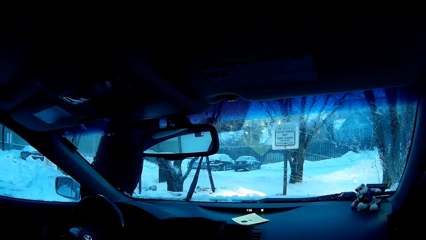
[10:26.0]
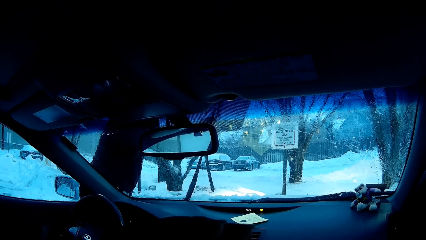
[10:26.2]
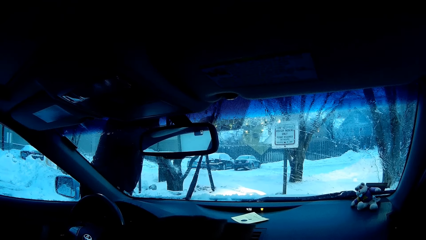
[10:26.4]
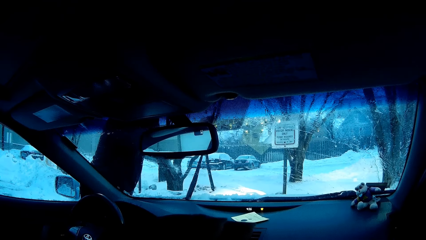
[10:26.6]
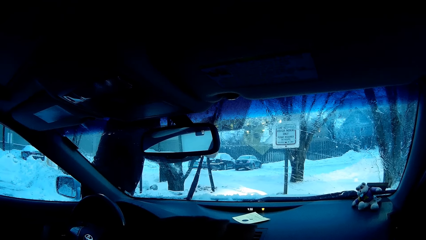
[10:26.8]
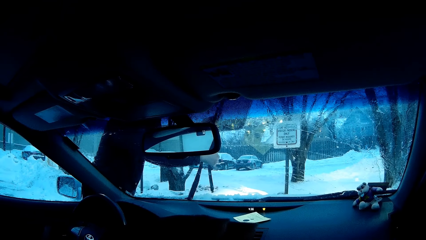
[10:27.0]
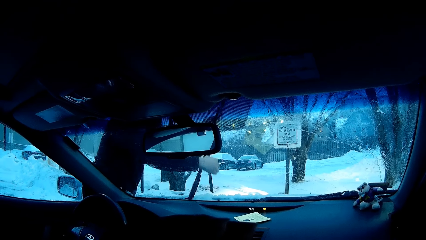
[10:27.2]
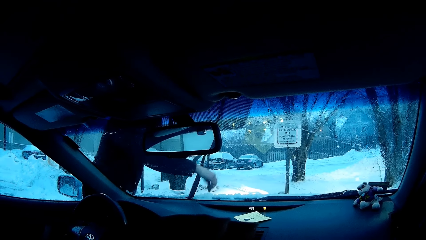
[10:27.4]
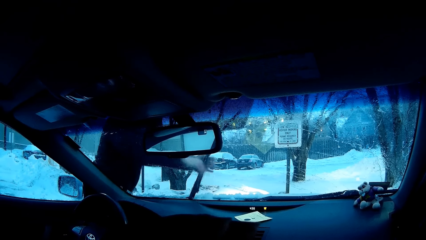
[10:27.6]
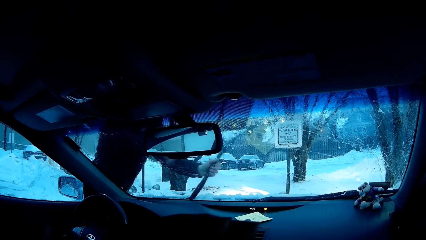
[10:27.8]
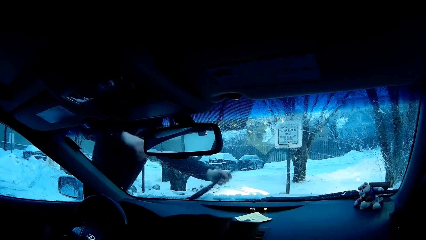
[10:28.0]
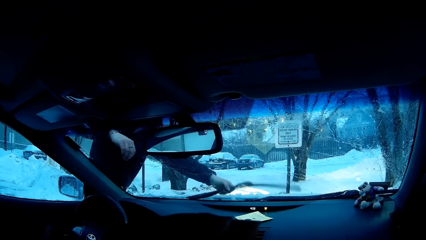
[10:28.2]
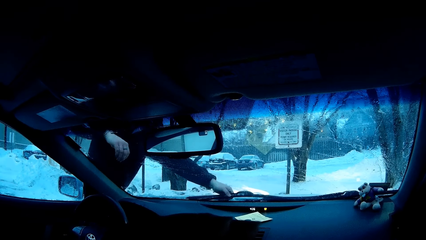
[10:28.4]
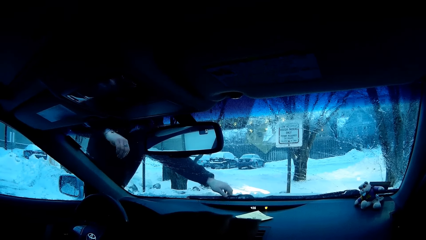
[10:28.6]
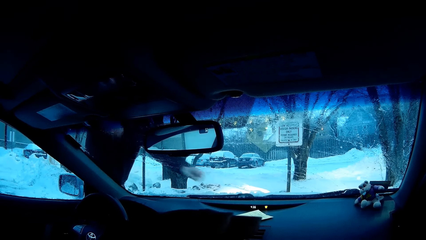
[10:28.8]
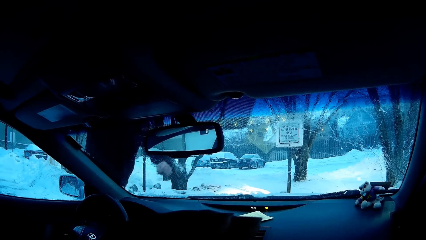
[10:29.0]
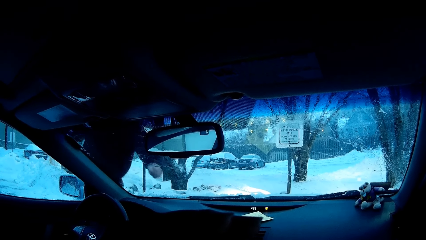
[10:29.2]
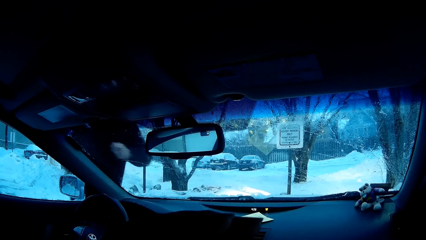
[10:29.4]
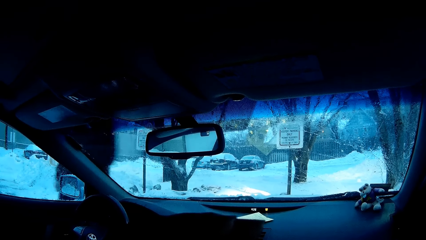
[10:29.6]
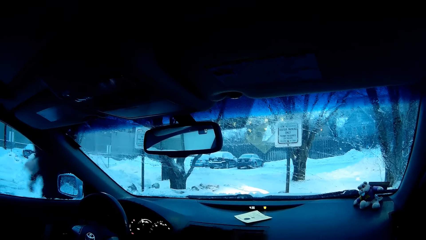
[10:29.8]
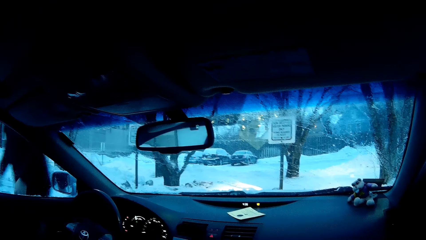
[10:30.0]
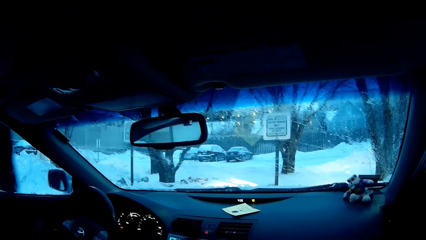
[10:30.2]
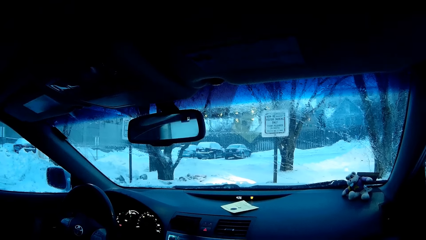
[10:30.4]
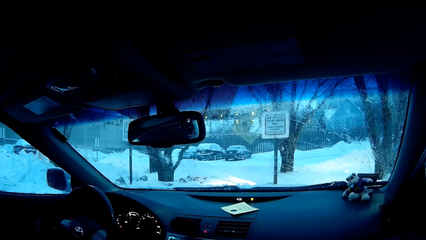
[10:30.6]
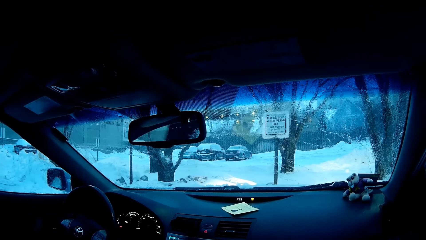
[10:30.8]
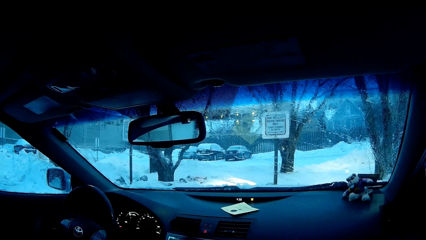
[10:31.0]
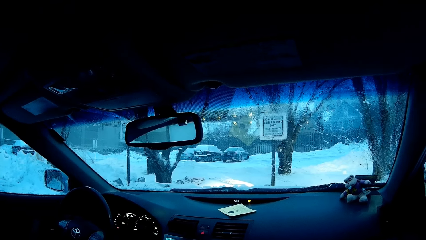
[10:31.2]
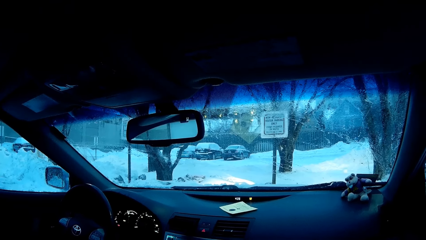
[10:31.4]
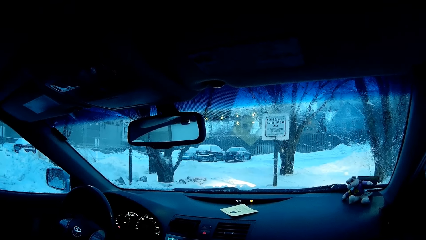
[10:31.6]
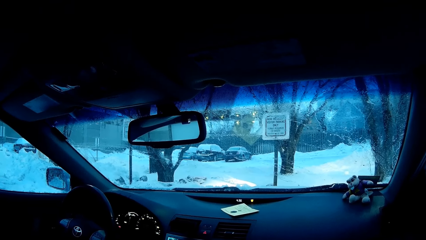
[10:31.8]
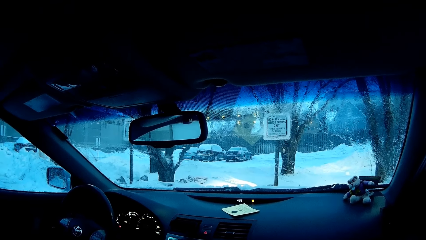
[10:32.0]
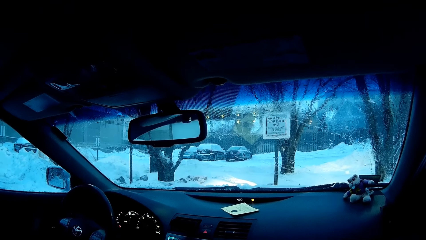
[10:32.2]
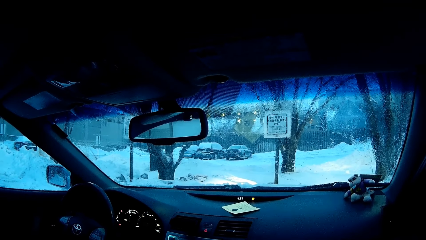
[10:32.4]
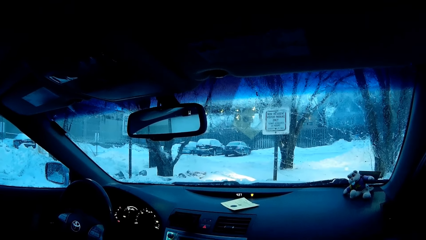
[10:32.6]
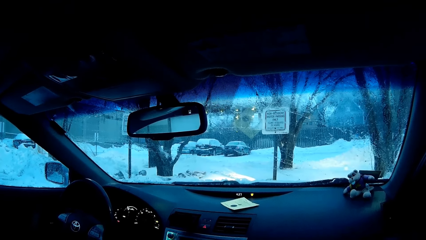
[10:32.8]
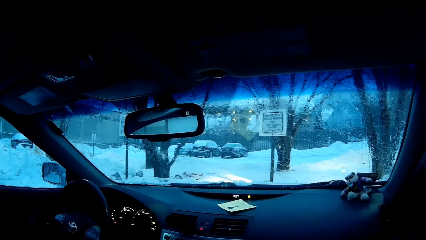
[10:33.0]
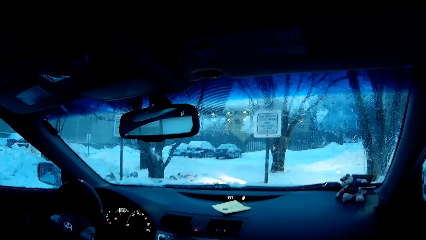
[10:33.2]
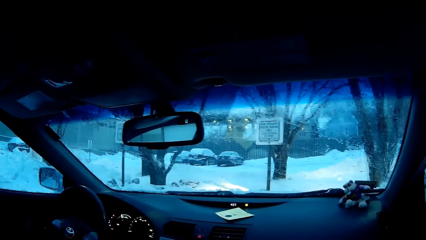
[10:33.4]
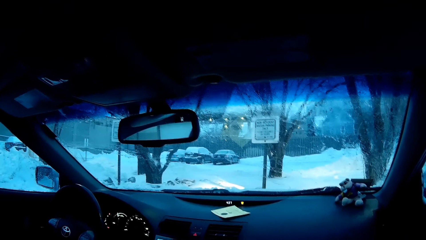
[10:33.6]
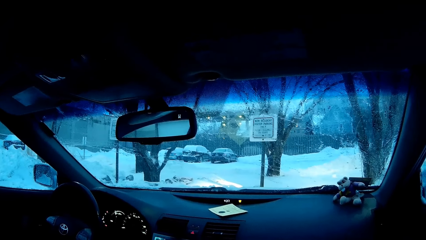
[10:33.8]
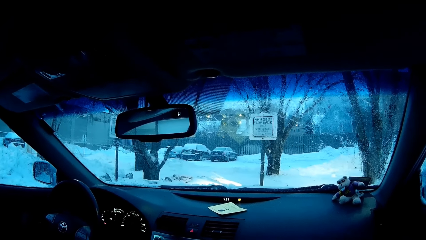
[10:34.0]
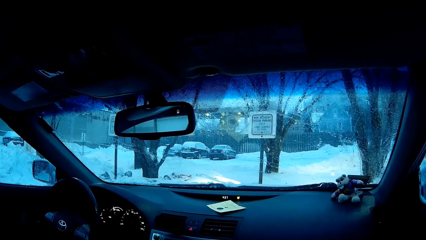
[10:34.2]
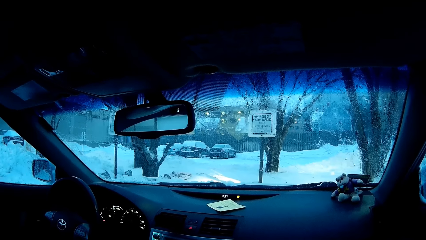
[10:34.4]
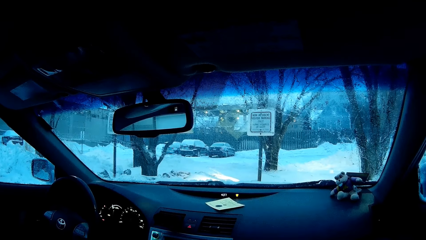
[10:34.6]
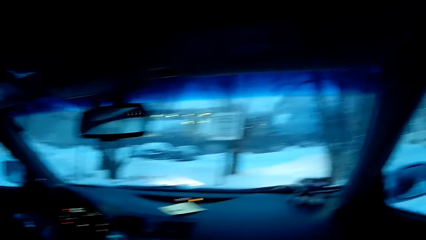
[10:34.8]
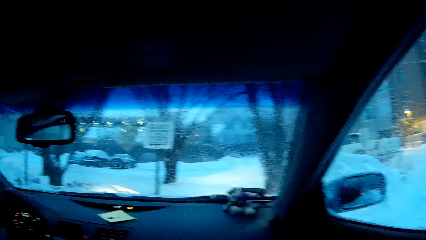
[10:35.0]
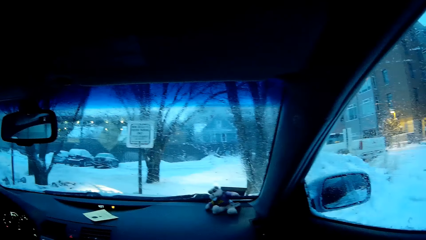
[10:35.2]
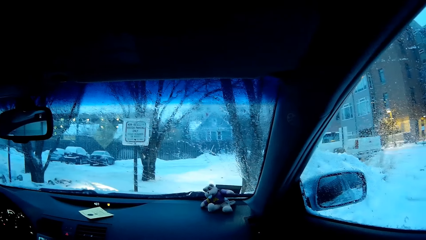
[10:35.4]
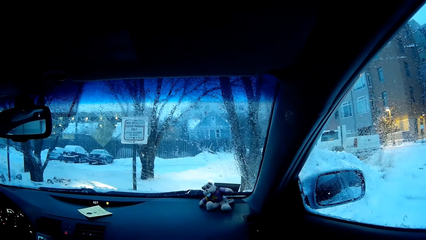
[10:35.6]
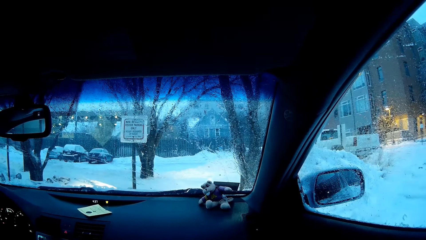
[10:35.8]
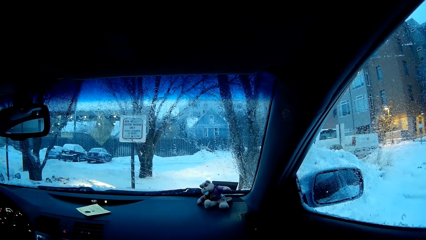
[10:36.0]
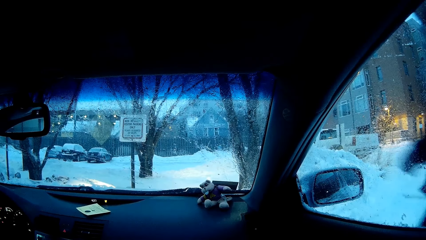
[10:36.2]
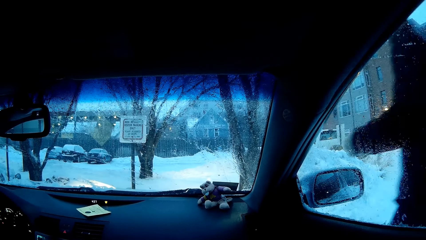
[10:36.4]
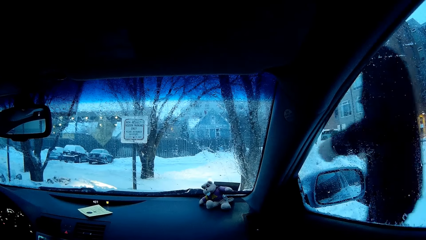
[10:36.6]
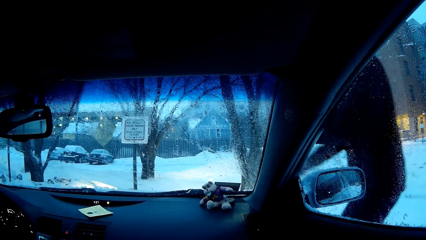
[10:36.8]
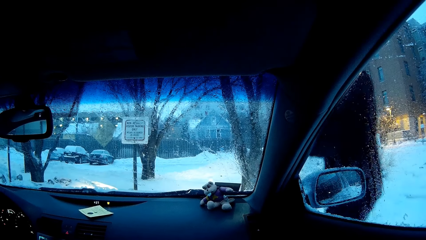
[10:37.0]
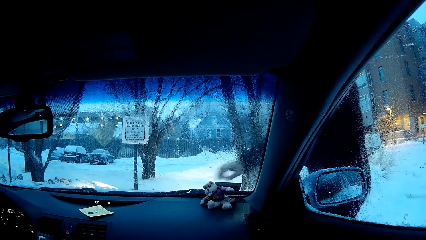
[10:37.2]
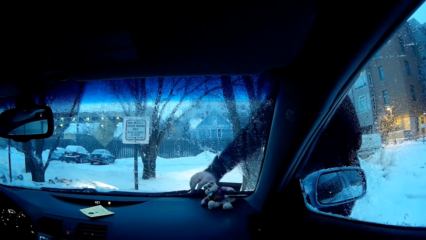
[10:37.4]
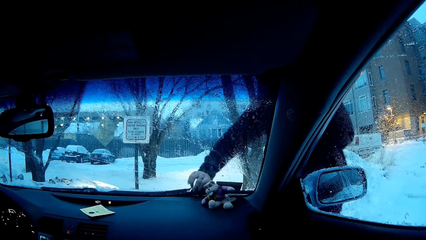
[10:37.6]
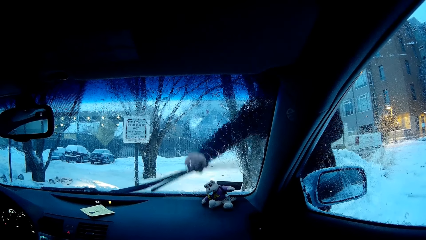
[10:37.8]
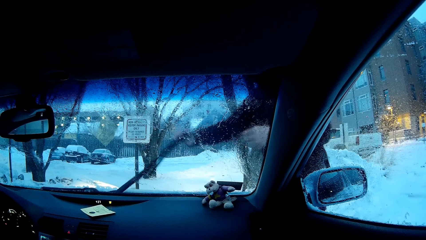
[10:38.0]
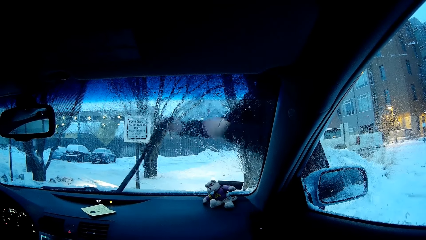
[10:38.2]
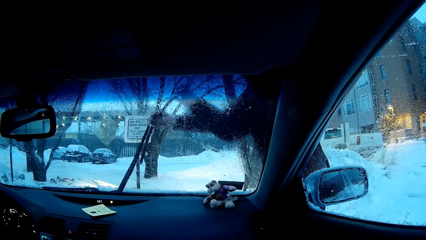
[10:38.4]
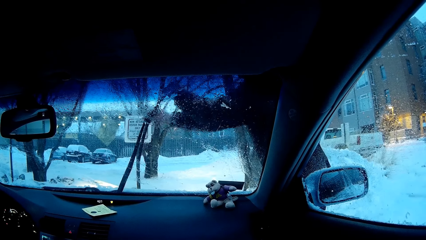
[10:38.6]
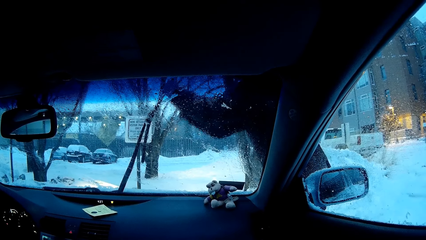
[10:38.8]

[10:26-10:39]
A man places the wiper on the dashboard. The man walks around the car. The camera wearer looks around. The man lifts the car wiper and adjusts the wiper.

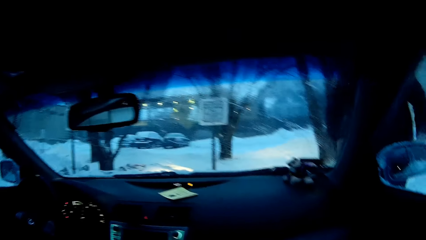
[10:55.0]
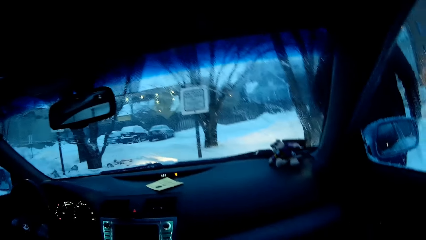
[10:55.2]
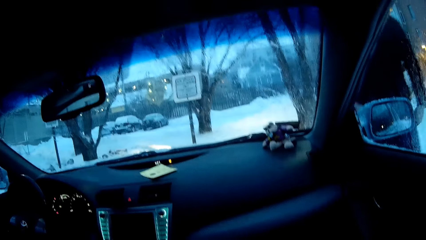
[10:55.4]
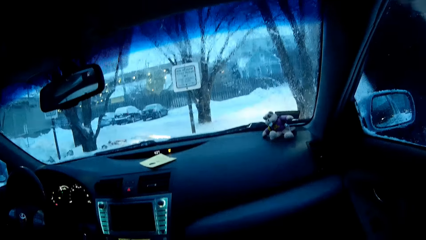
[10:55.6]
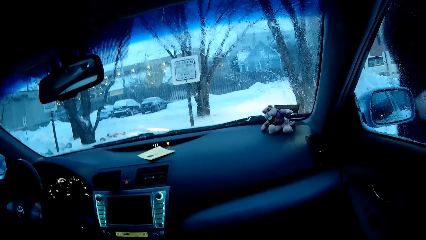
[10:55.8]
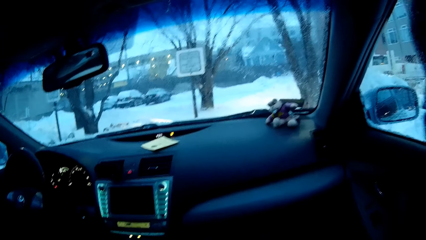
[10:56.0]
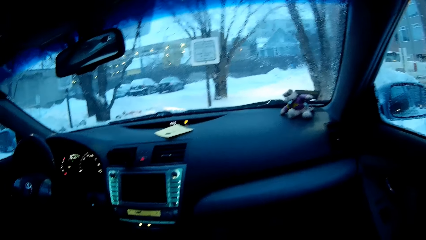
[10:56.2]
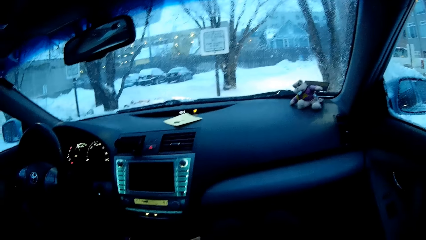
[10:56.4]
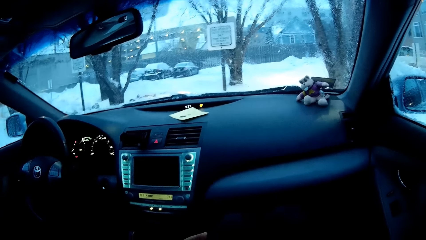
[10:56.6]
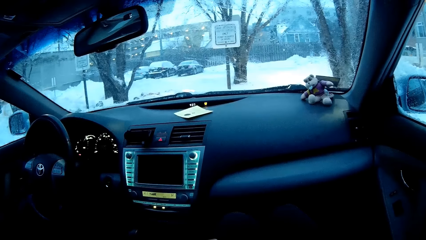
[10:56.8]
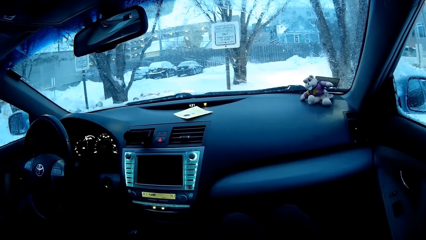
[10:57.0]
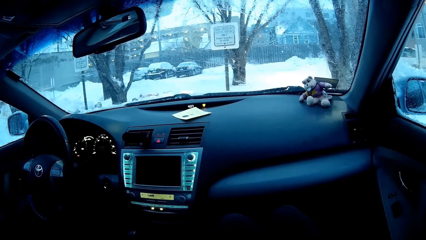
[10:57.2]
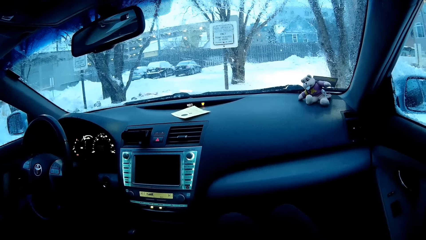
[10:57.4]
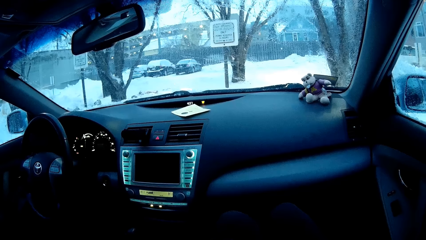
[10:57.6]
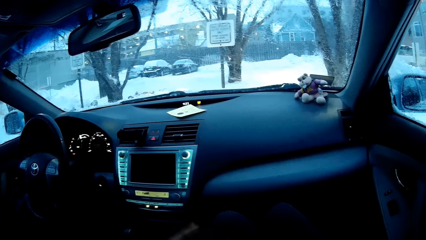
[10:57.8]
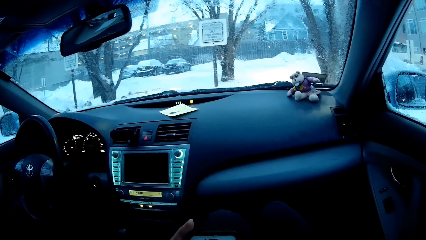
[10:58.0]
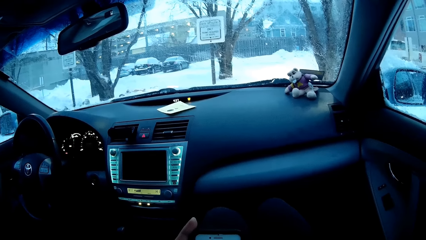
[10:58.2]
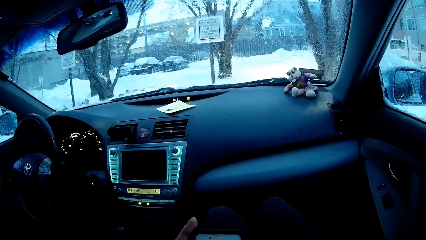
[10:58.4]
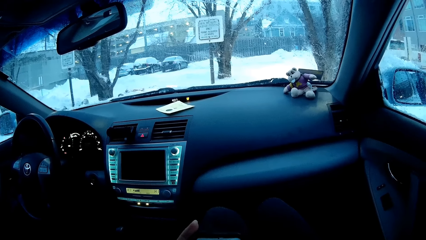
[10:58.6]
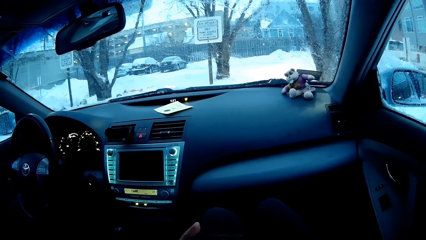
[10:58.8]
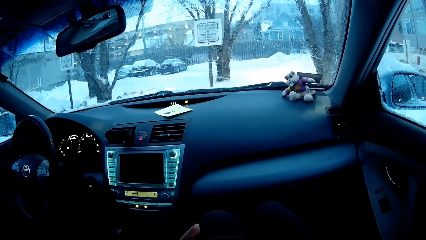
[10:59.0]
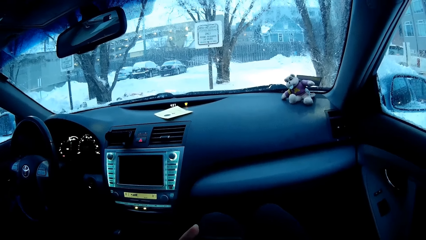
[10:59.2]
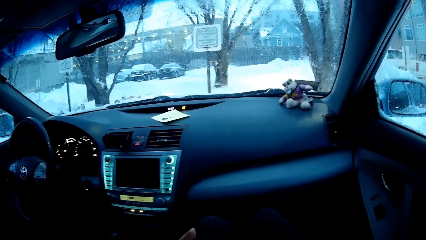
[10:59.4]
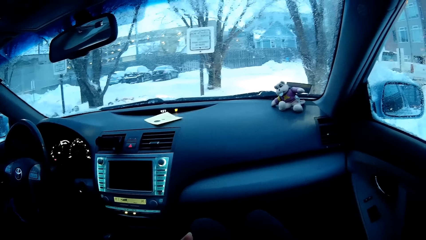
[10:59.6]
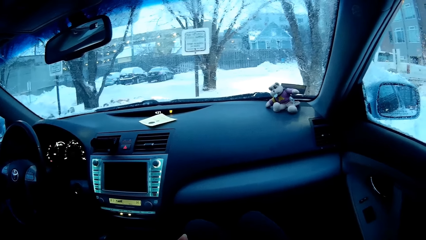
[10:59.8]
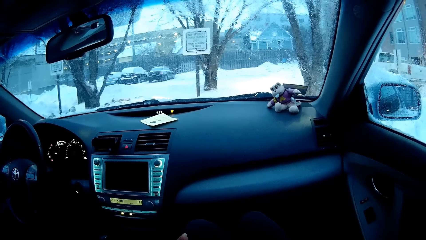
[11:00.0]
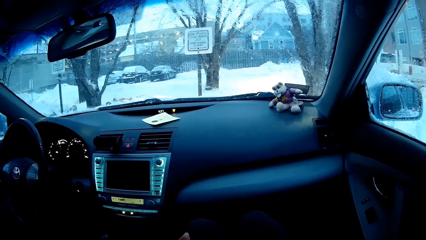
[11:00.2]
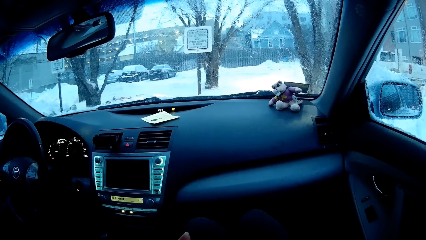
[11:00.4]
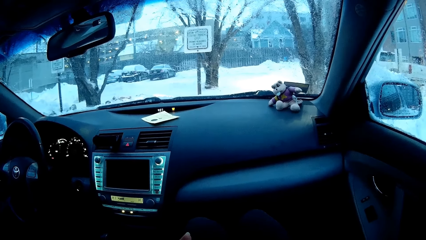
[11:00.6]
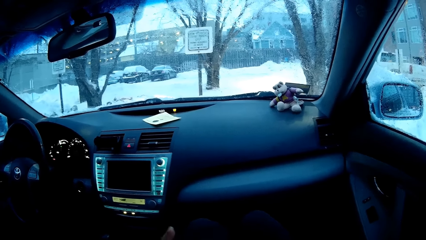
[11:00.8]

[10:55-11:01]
A man drops the wiper. The man walks around the car. The camera wearer looks around.
